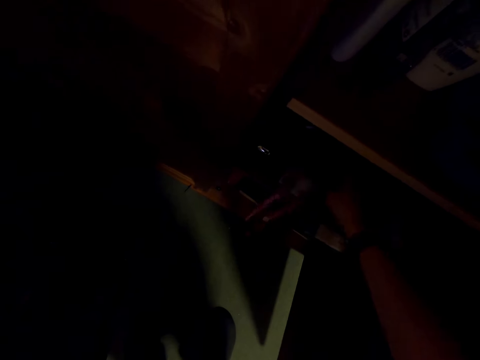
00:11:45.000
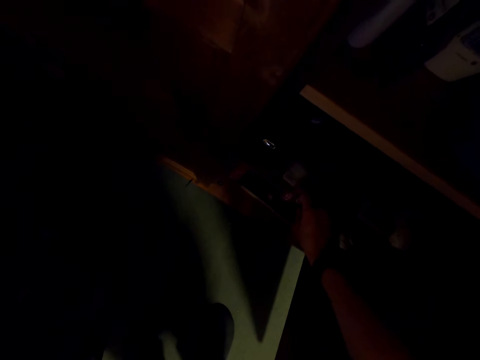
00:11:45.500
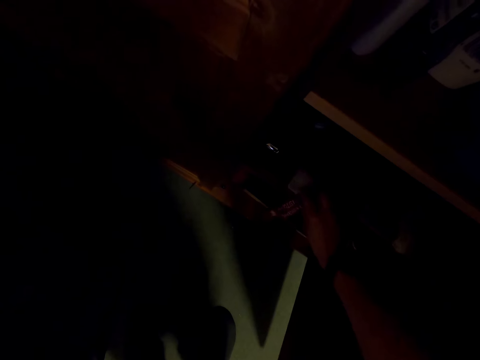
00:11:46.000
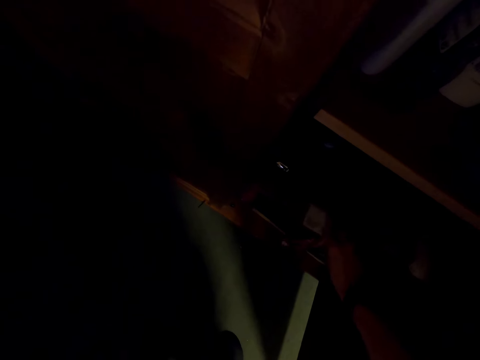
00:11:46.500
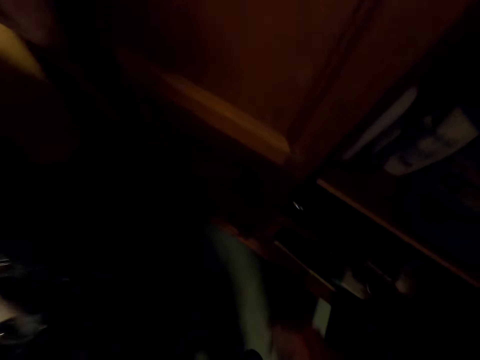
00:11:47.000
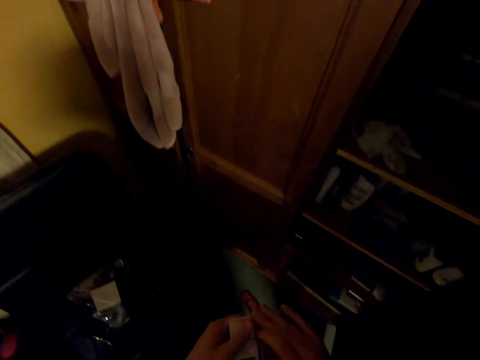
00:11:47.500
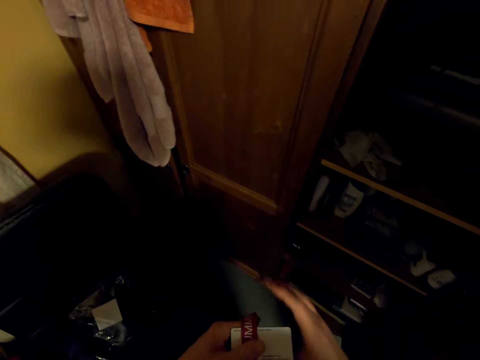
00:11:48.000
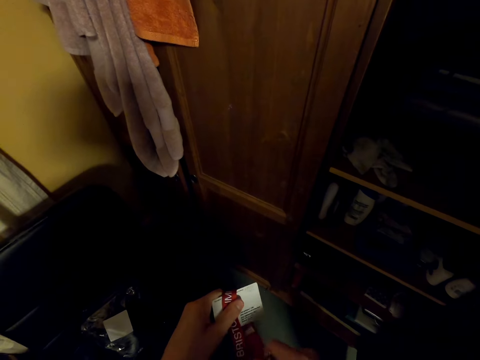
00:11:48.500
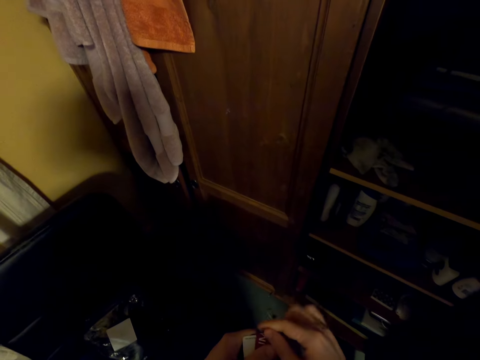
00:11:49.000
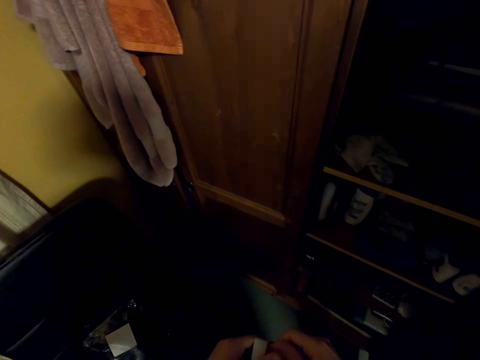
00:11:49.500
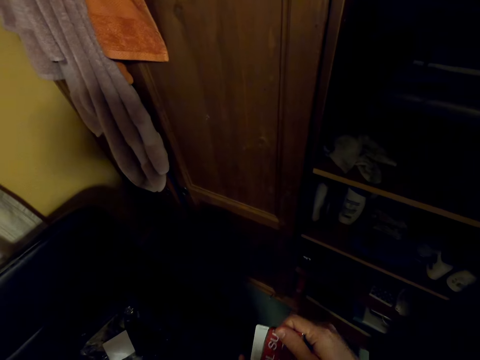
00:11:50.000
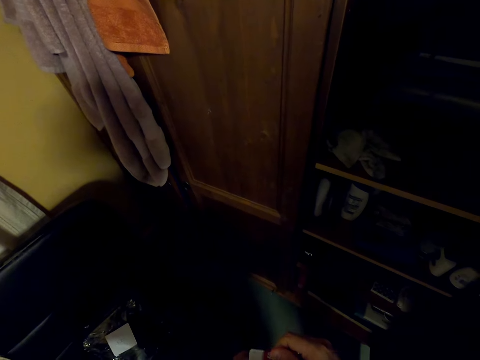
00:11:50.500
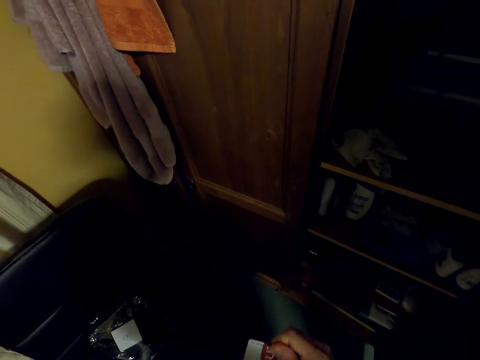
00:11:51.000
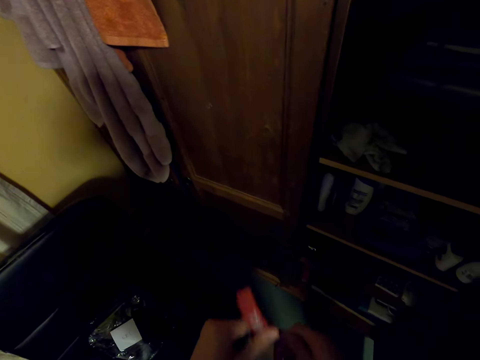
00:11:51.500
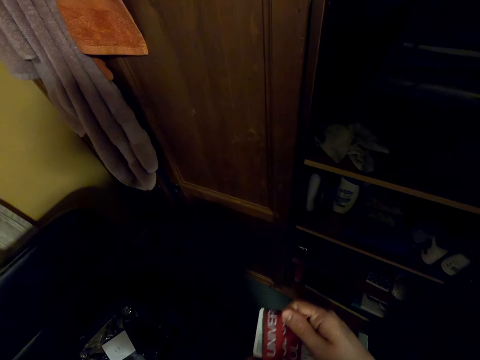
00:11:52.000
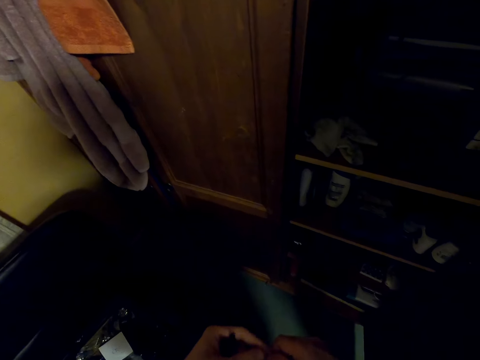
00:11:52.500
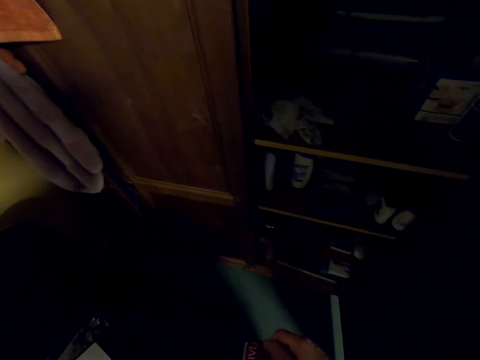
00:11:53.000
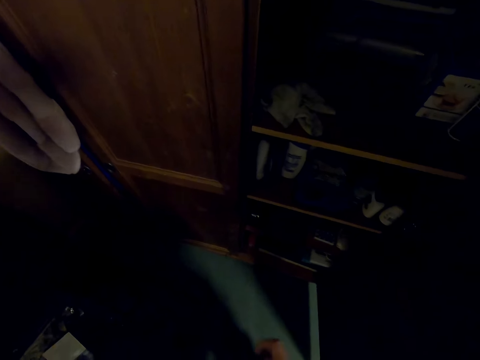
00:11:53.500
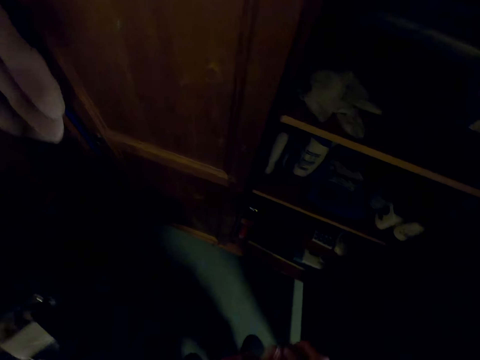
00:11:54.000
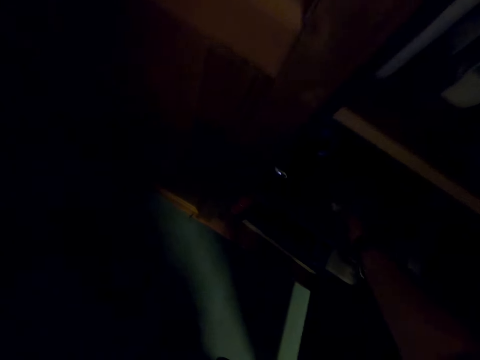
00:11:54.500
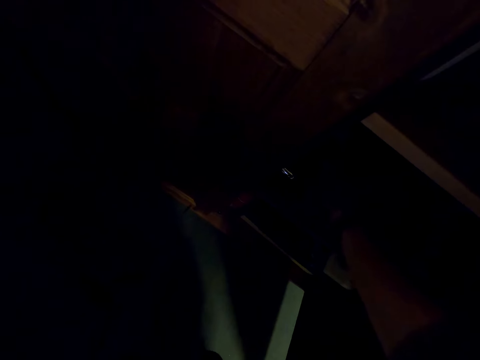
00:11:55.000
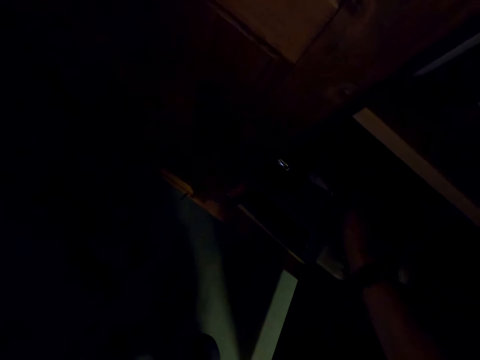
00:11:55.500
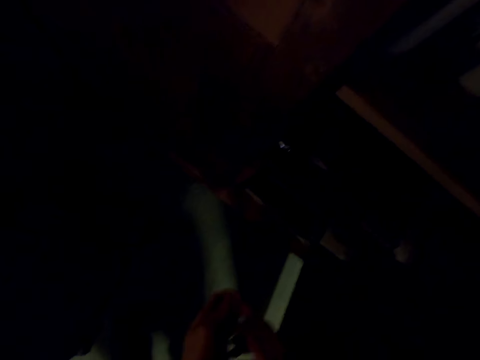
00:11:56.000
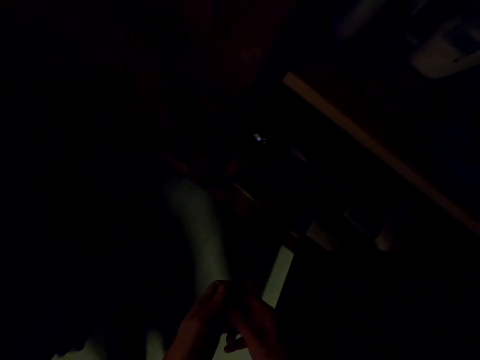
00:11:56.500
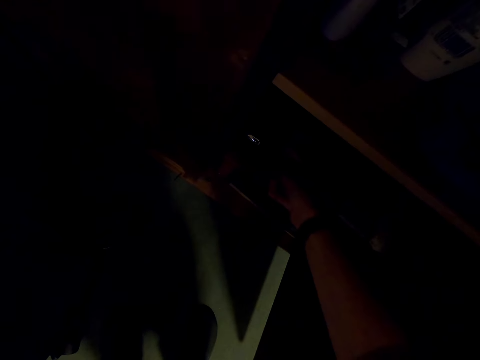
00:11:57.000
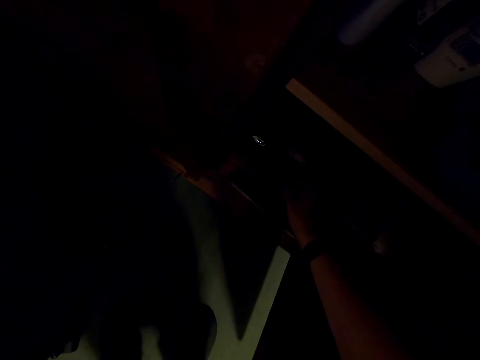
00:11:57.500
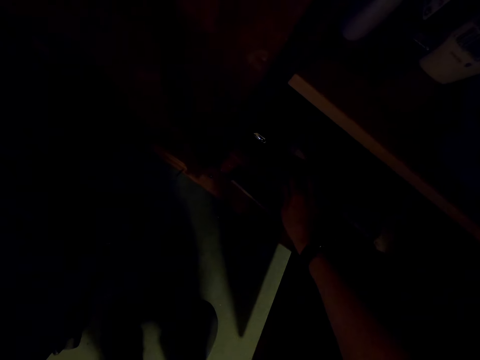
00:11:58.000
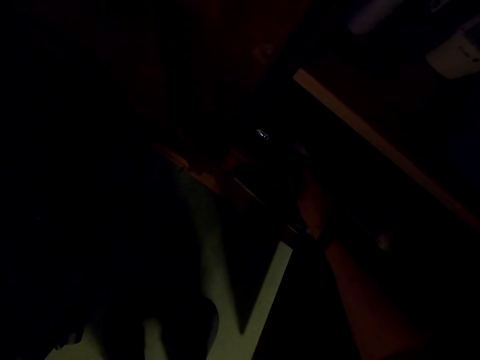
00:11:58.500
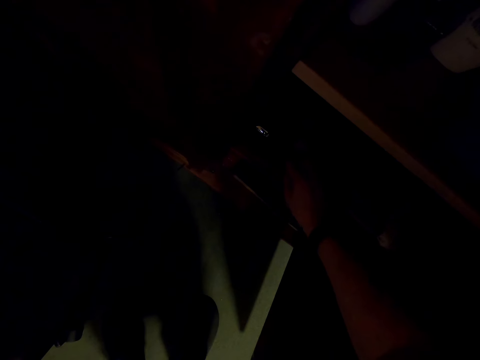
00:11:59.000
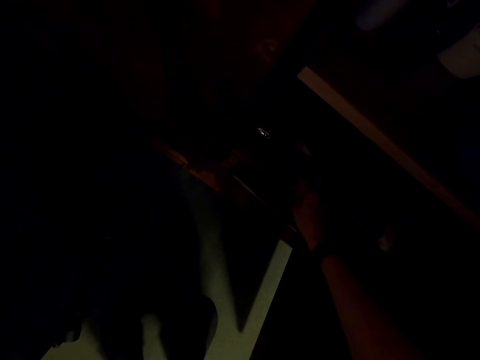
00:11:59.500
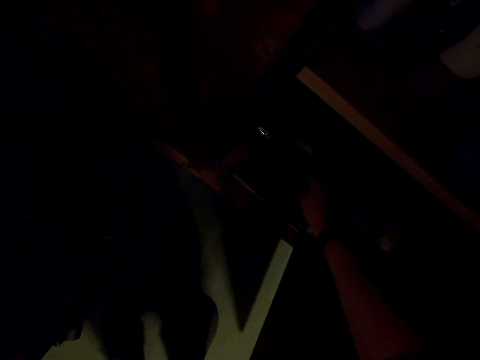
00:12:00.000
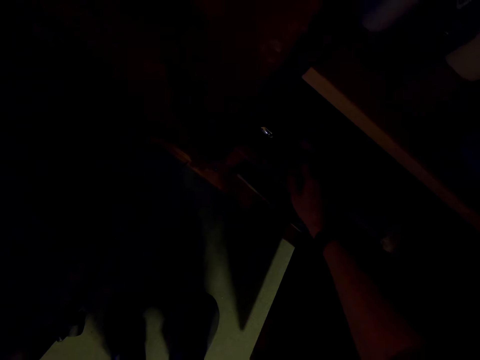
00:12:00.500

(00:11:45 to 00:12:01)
The camera wearer puts a tag on a shelf. They fold a card with a rope. They place the card and the rope in the cupboard.

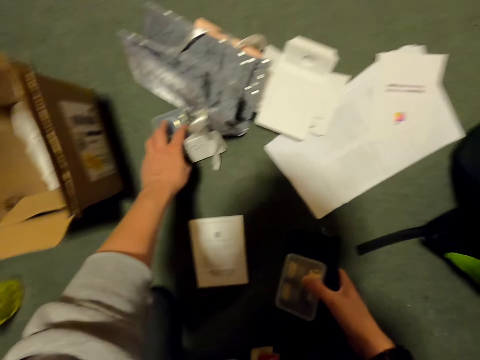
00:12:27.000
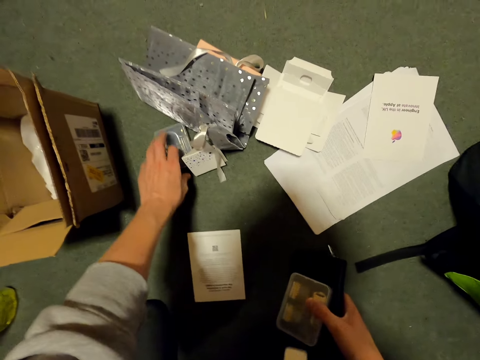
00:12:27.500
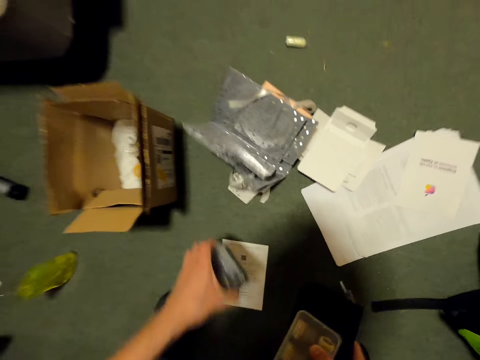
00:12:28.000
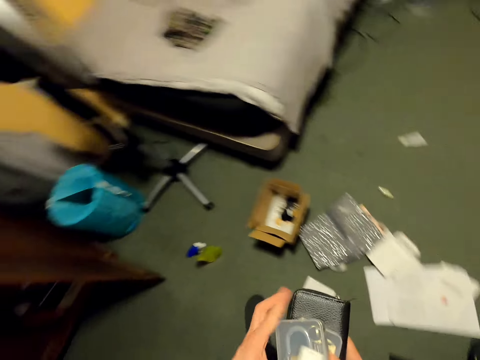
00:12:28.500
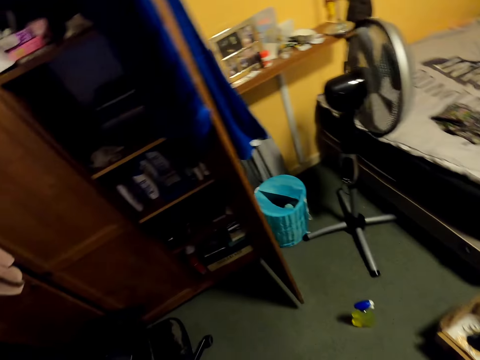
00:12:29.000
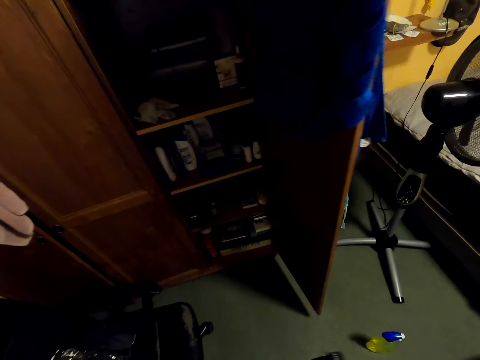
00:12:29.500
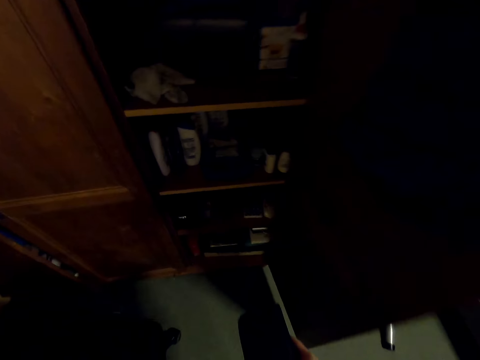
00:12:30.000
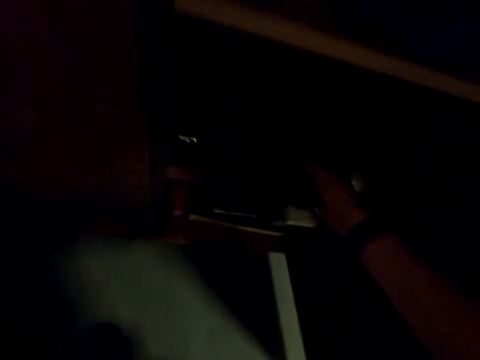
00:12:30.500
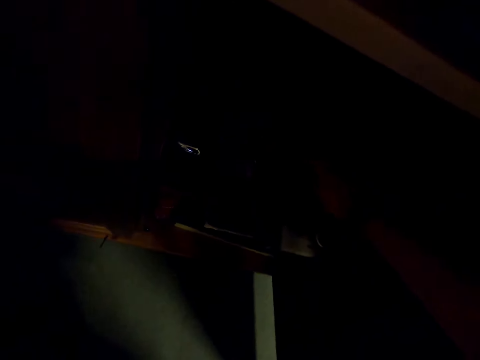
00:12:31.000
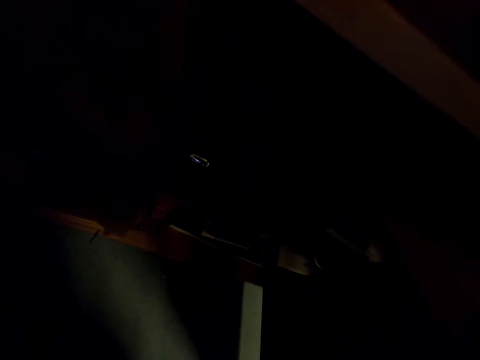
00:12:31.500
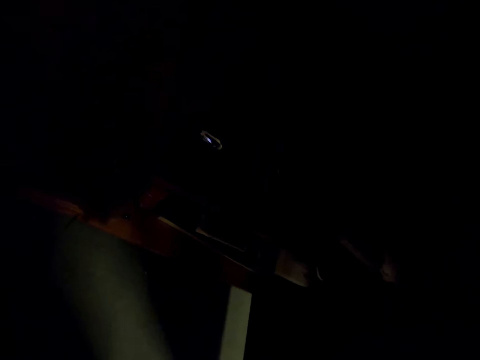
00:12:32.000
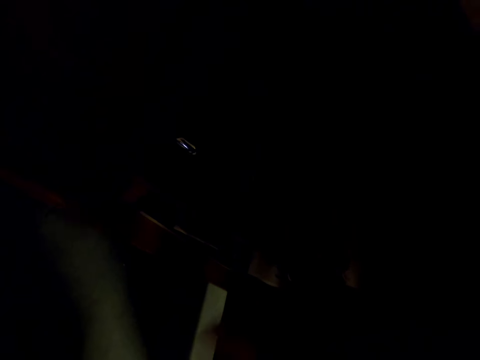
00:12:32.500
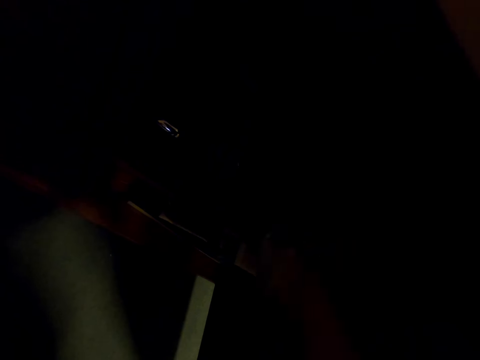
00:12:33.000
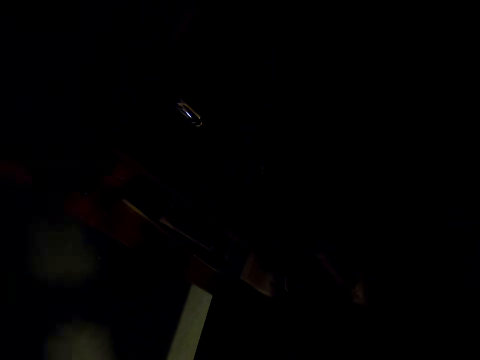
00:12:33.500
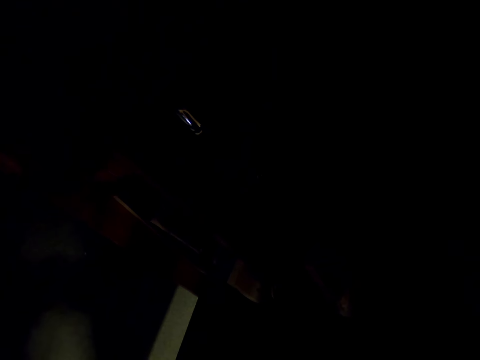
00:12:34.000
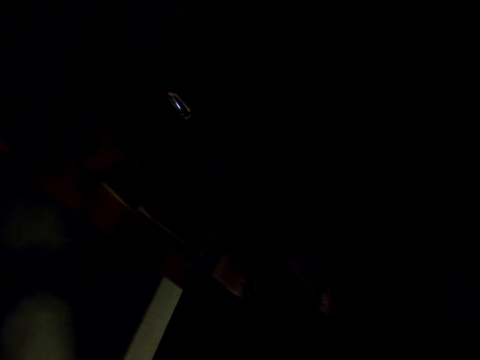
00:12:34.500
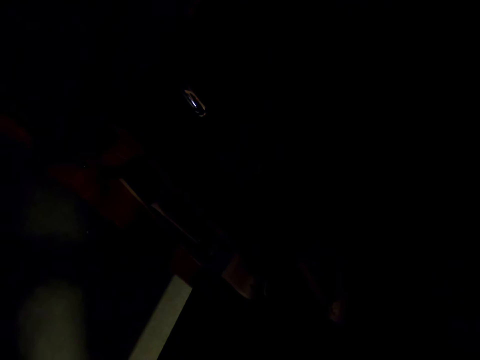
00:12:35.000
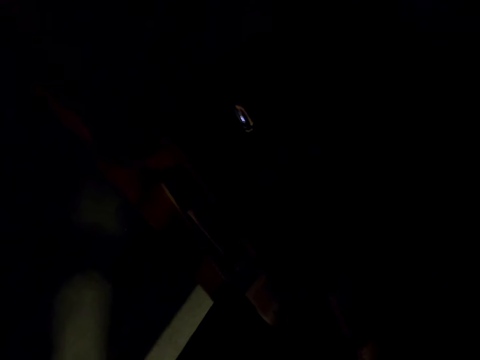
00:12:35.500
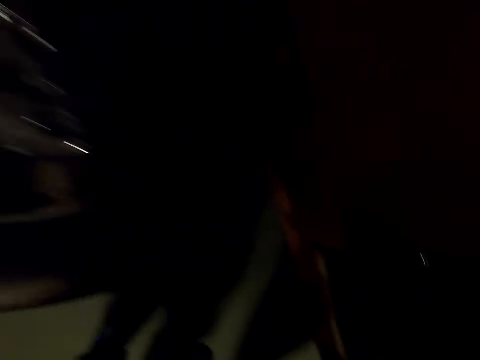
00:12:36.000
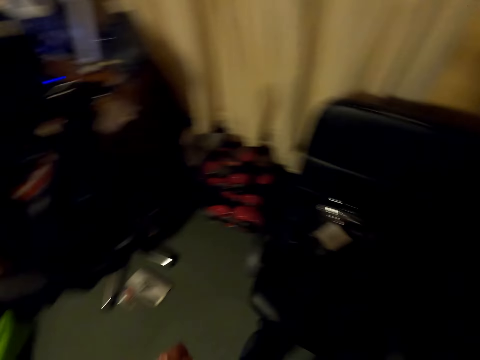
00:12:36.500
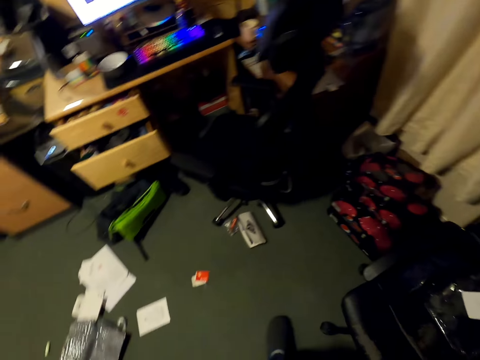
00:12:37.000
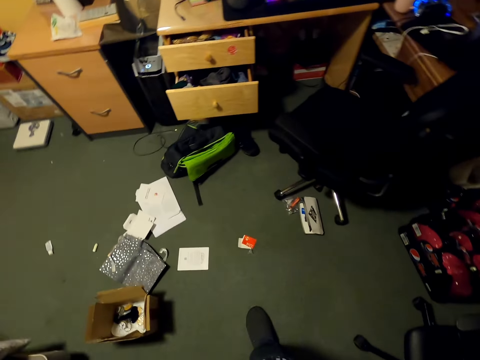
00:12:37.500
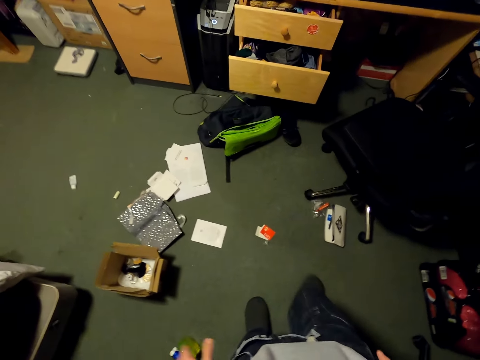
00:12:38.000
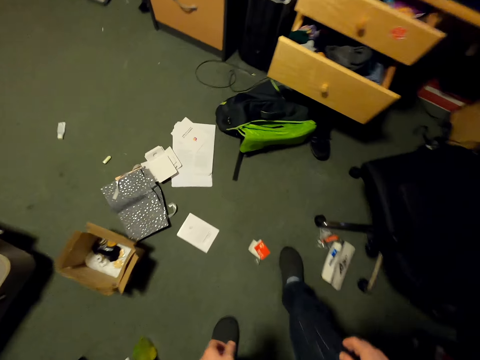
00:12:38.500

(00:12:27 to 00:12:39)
The camera wearer moves papers. They place the cards in the cupboard. They move around.
